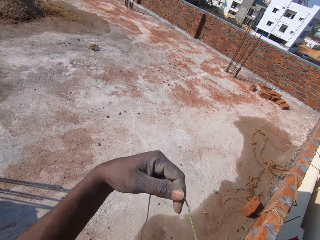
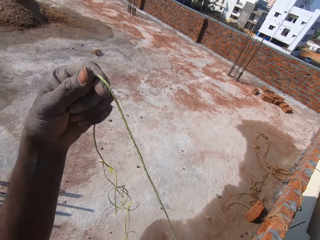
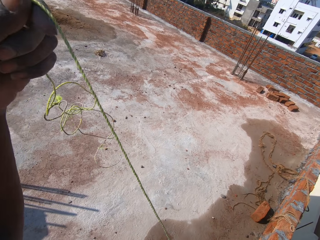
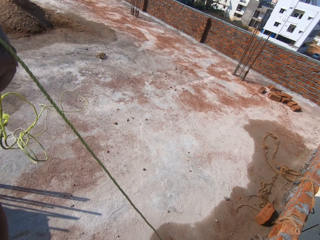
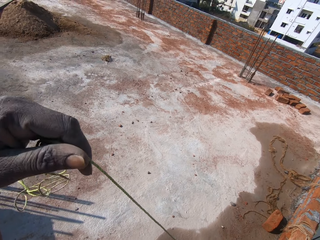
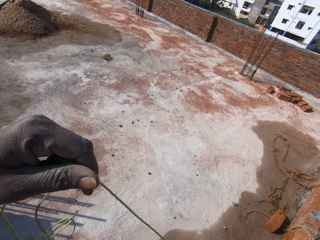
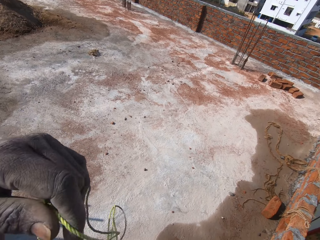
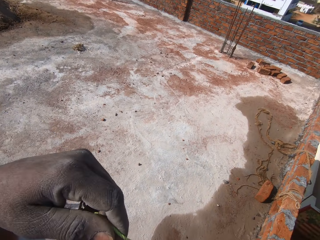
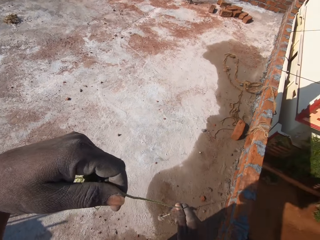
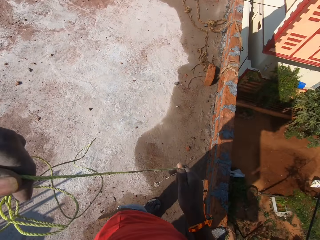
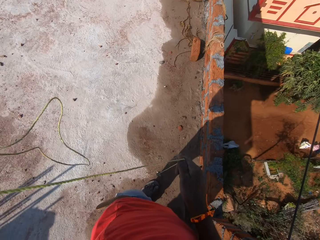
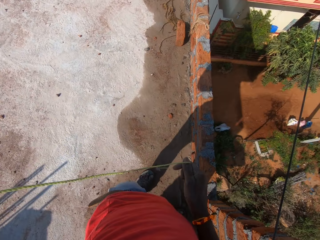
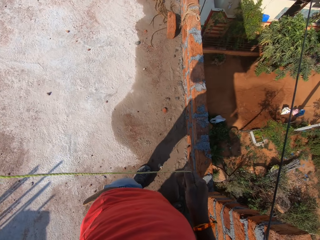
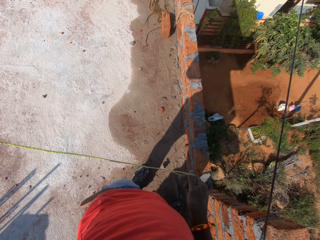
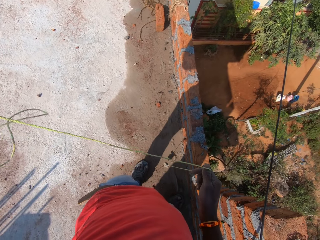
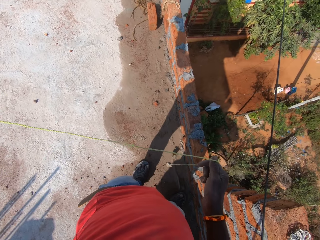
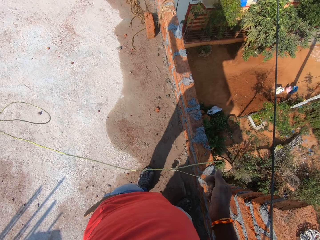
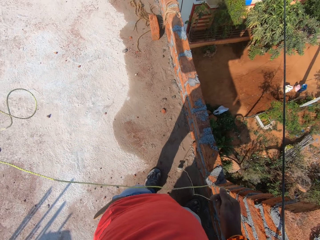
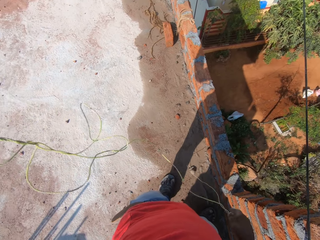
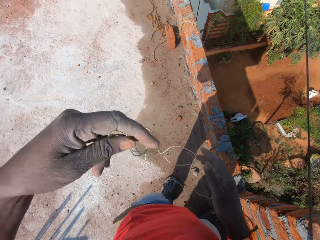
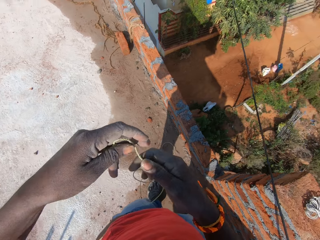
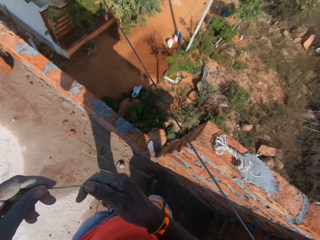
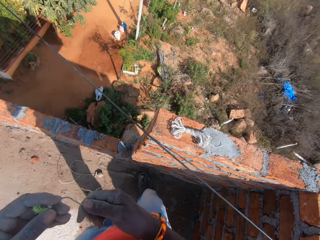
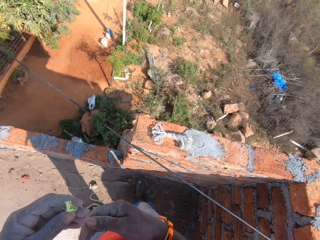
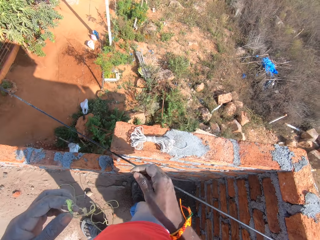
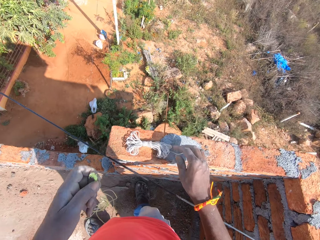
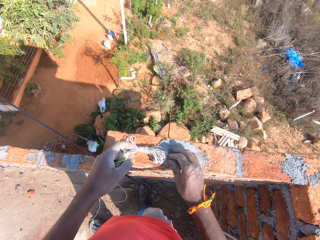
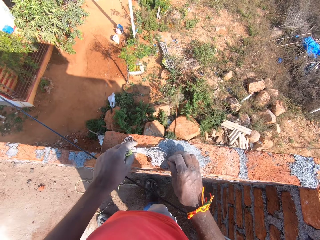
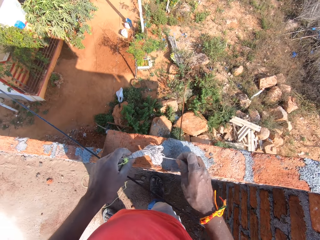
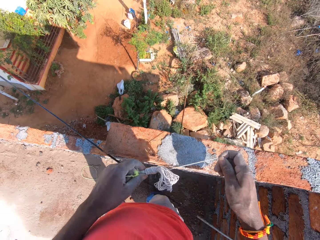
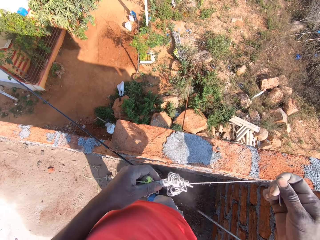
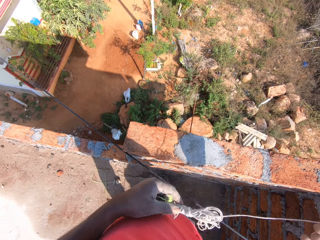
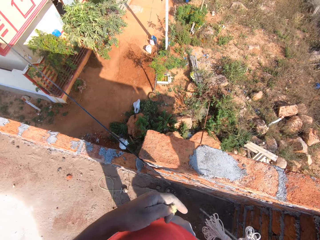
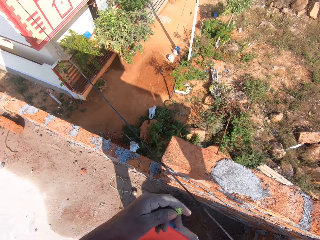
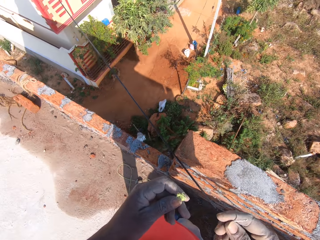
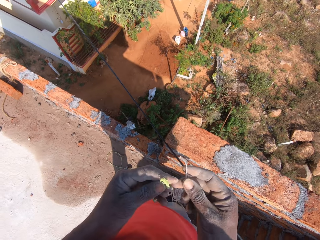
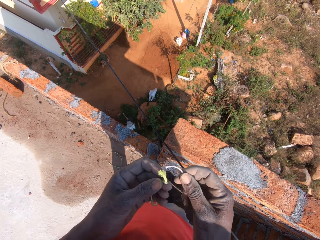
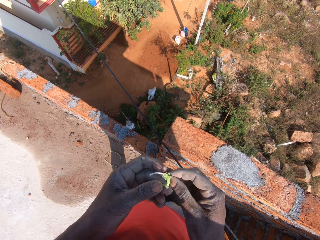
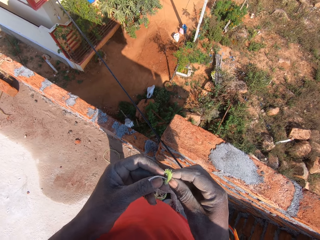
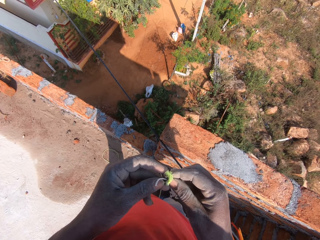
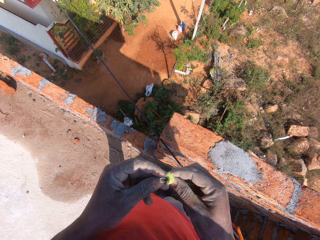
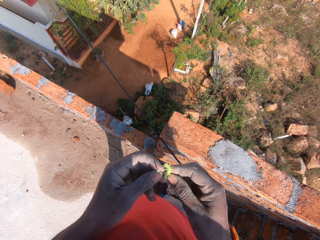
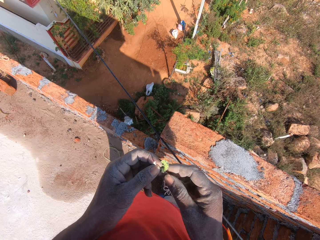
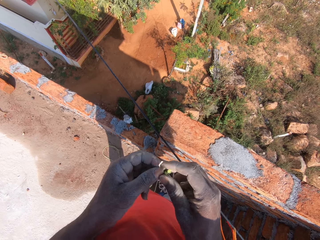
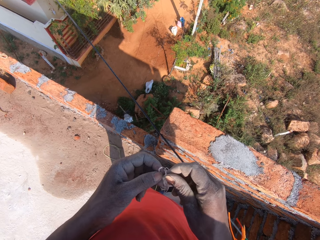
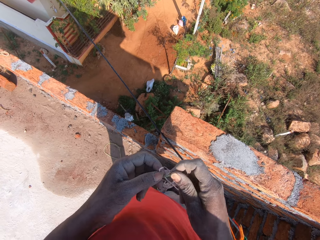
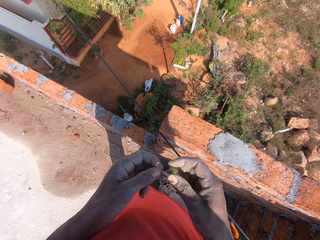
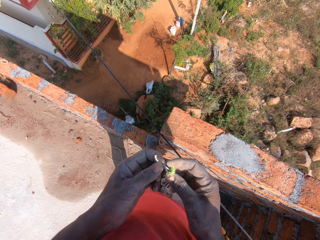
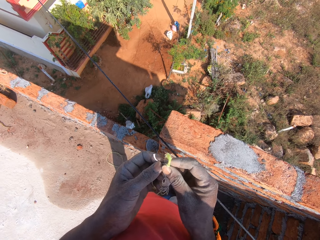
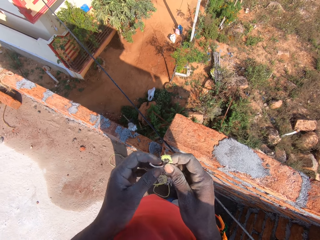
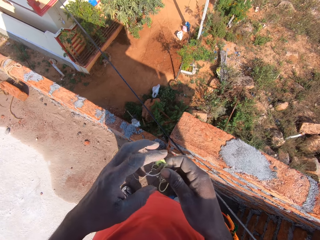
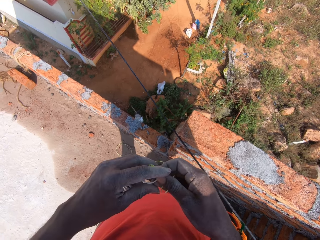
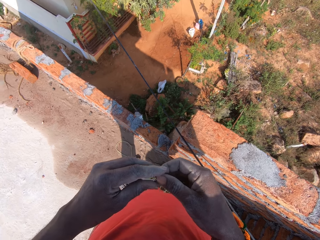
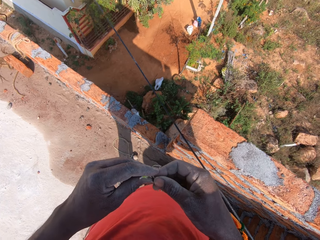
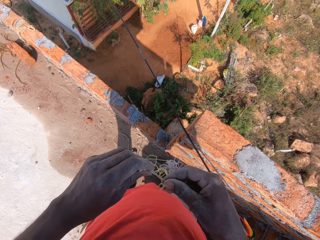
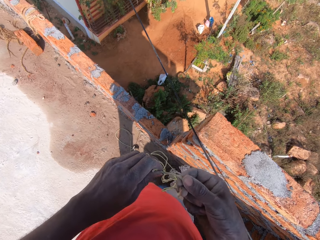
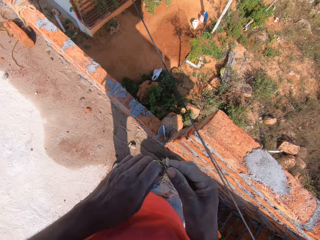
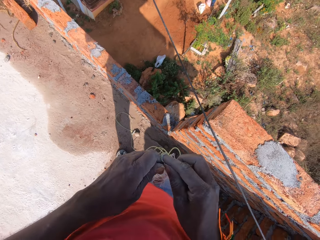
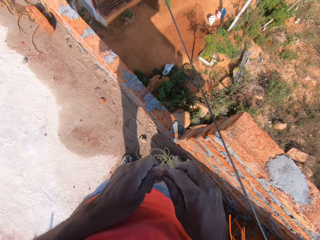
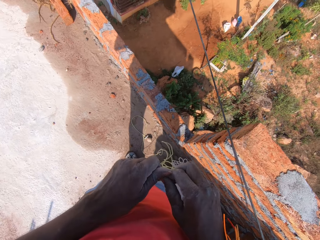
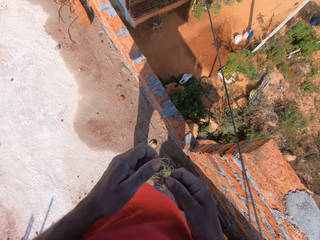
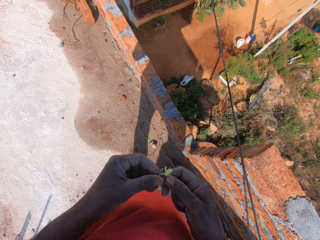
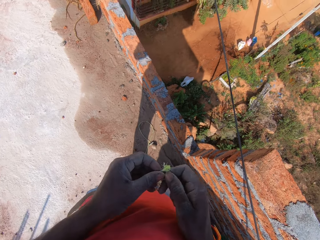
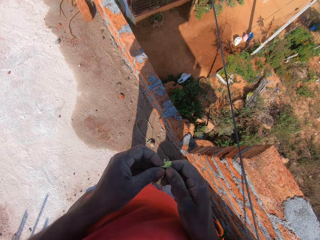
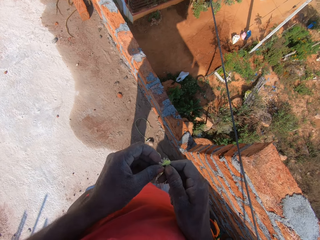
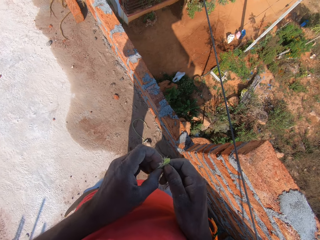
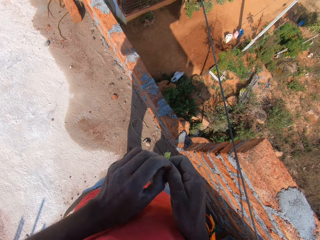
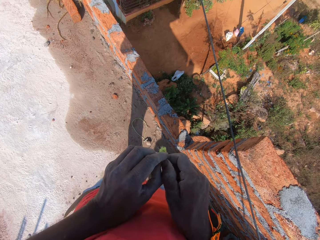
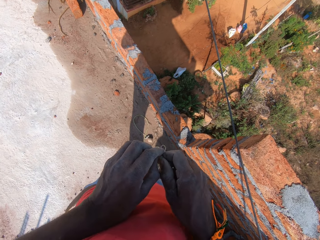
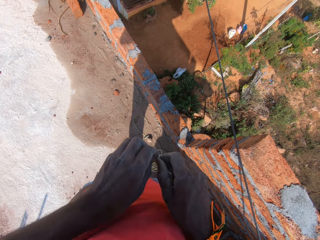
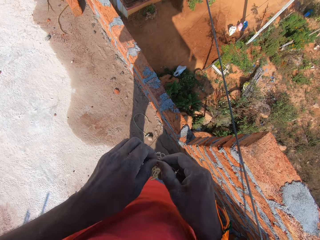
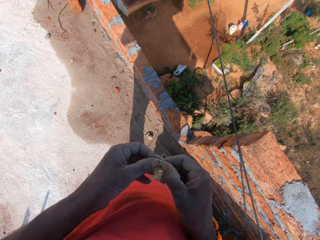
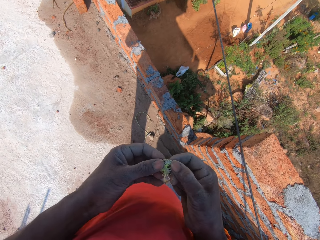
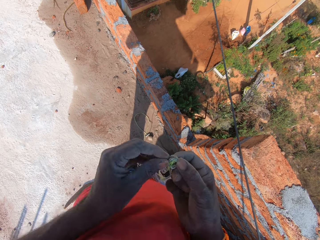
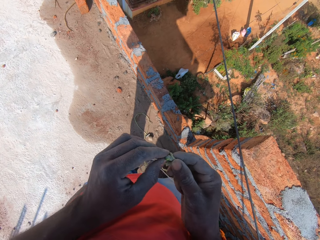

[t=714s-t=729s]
The camera wearer straightens the string with both hands. They drop the plumb bob on the floor. They pick up the string on the wall with the left hand and pull the string with the right hand. They tie the string together with both hands.

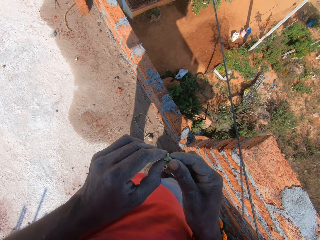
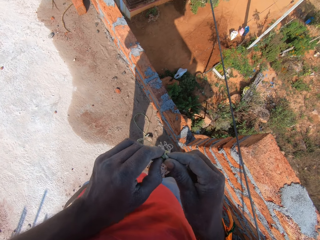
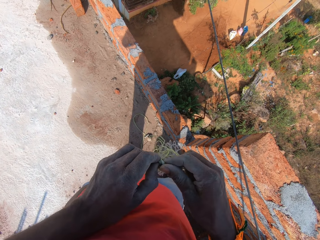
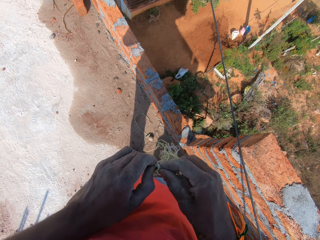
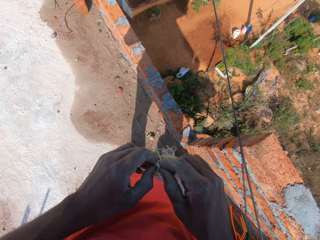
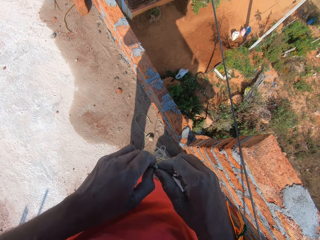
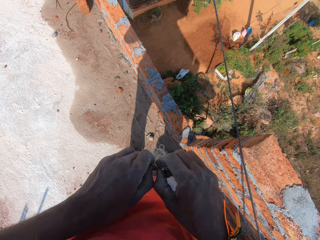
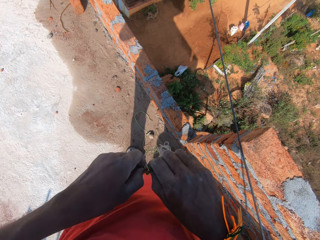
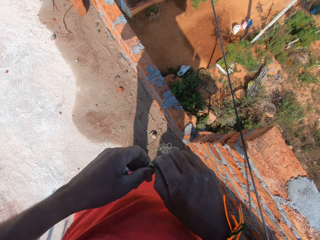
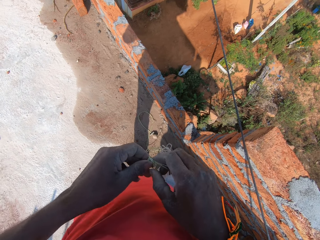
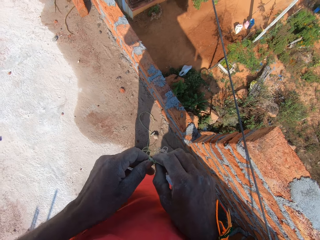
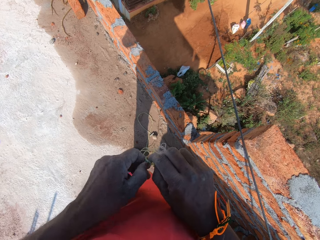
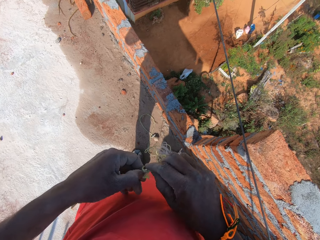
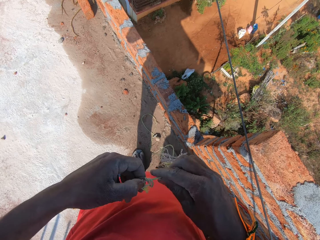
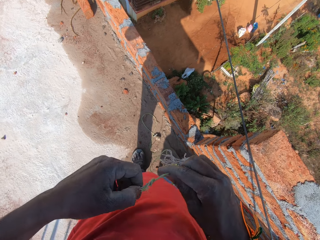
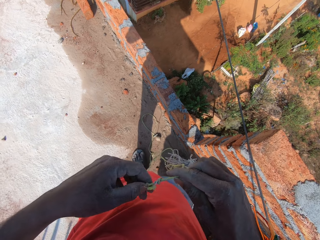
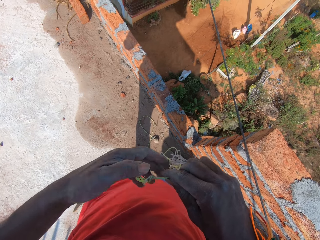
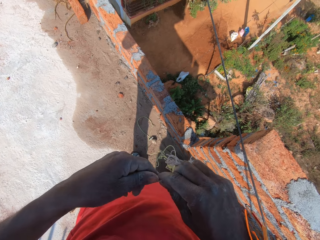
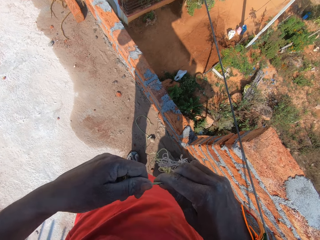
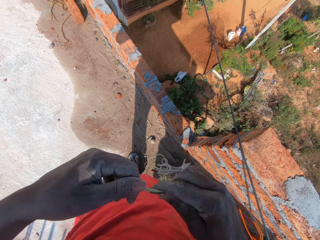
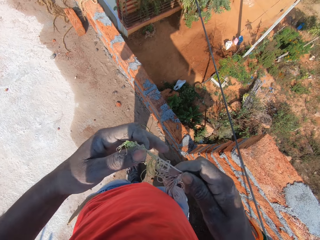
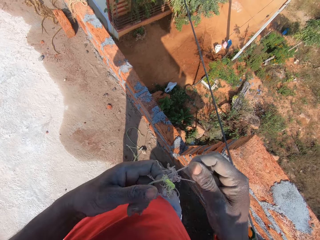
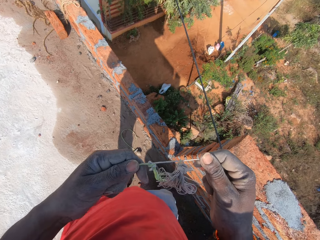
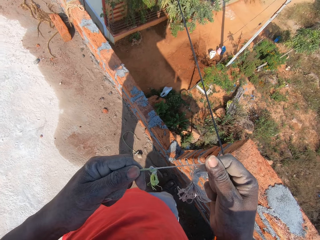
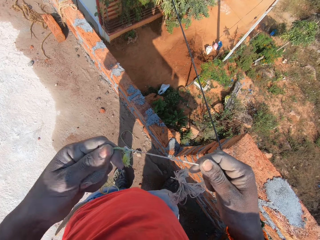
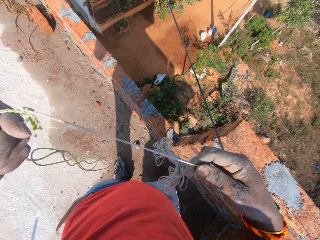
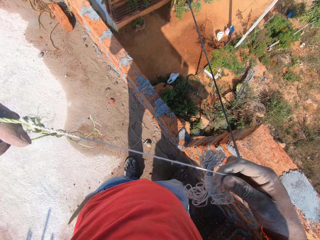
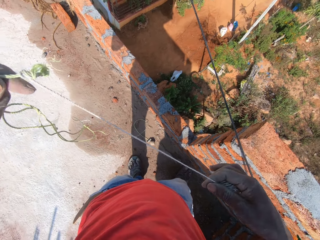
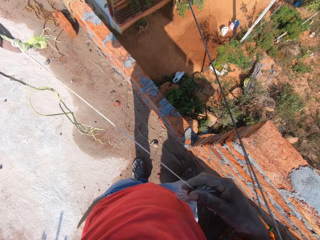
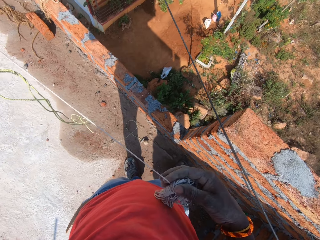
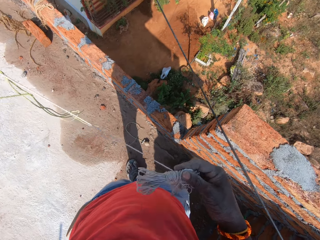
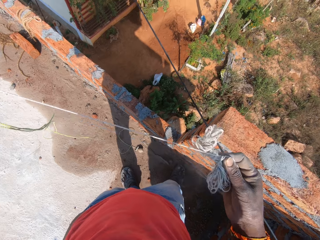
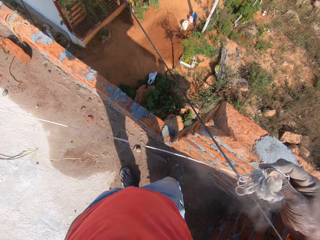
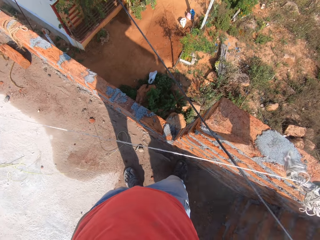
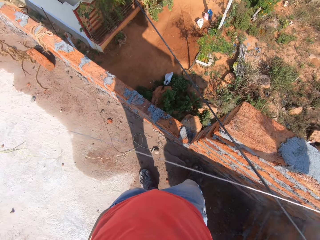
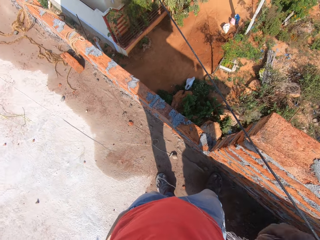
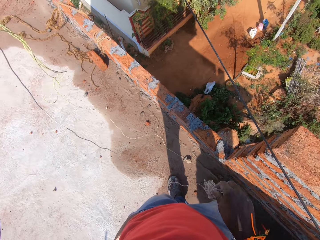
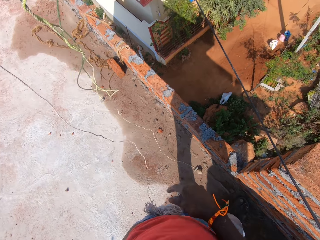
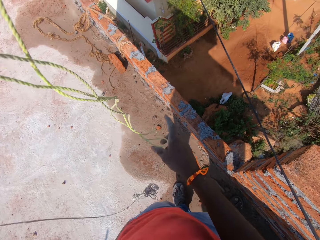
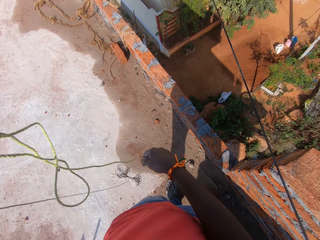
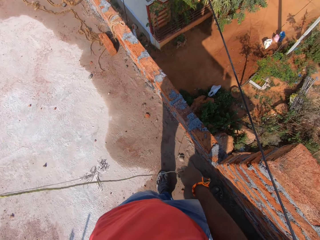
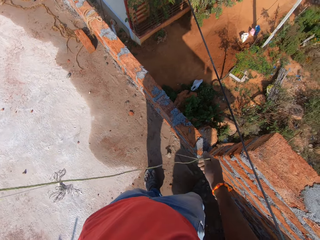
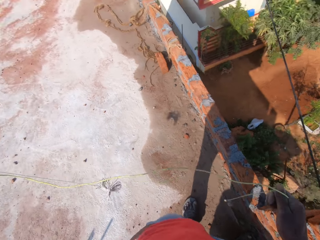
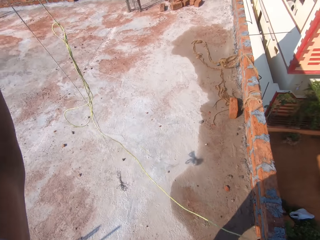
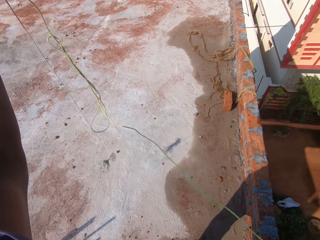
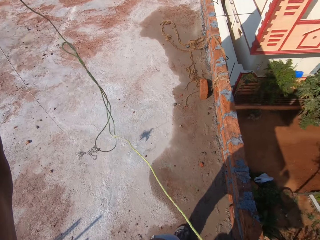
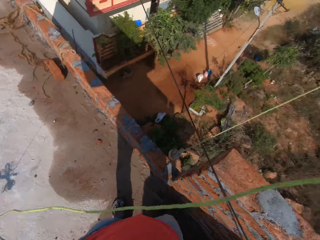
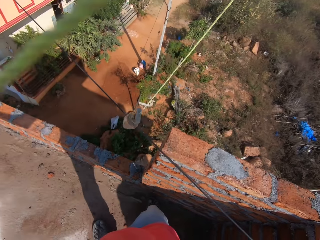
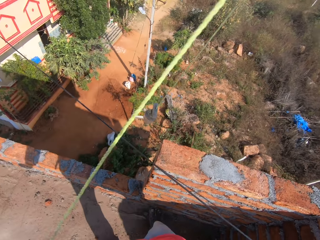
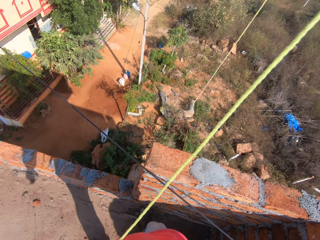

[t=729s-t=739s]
The camera wearer unrolls the thread on his hand. He straightens the string with both hands.
